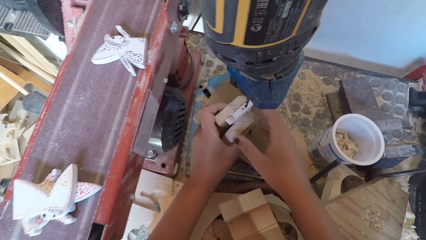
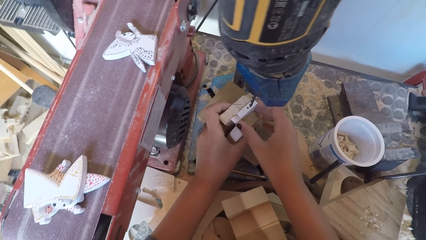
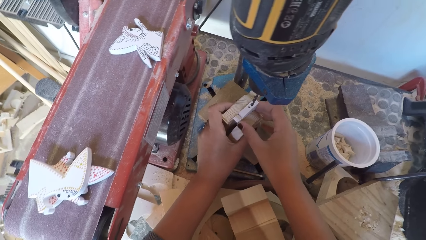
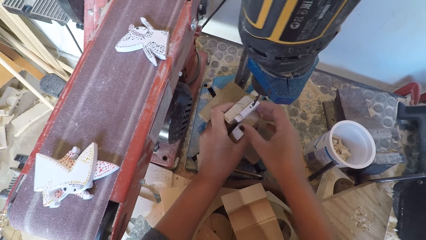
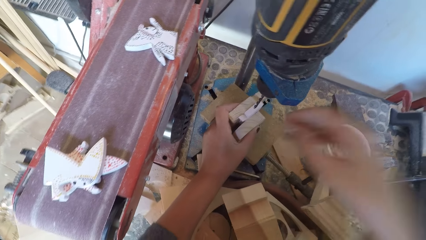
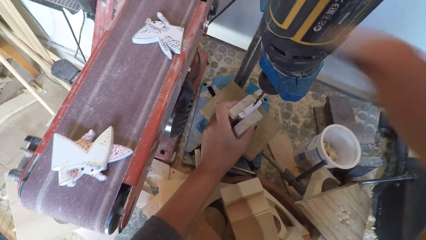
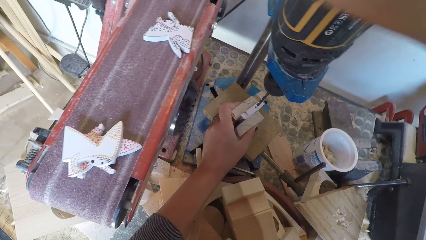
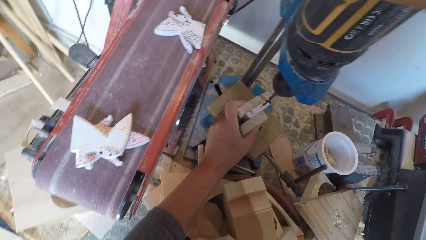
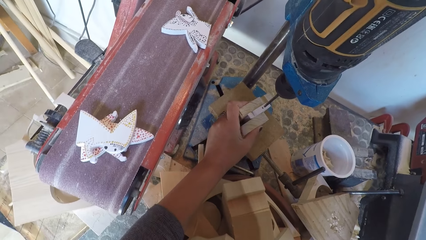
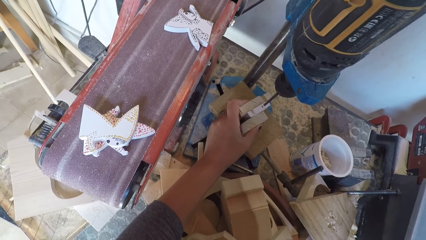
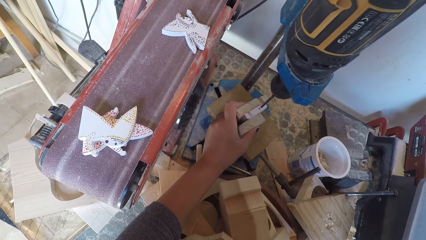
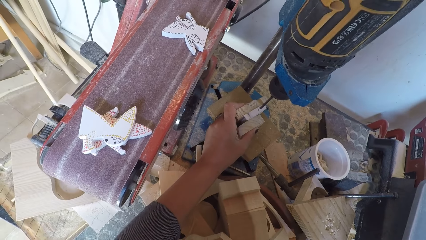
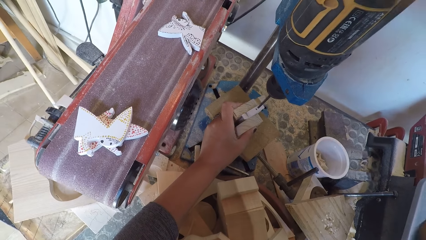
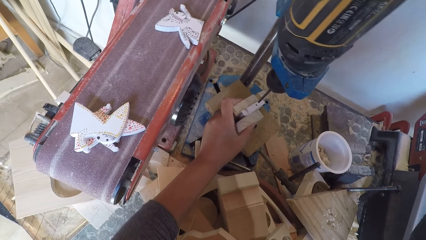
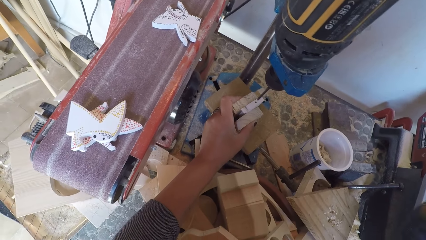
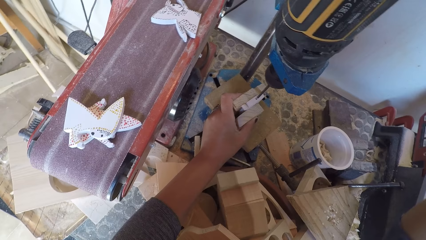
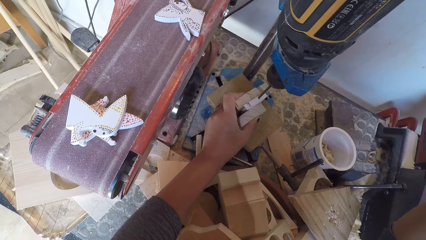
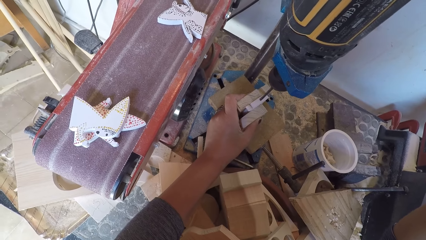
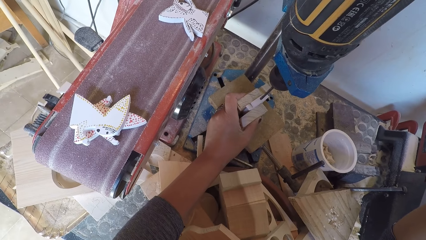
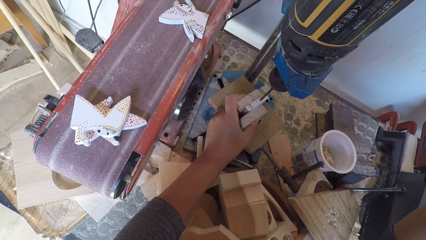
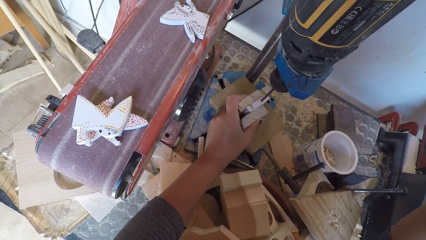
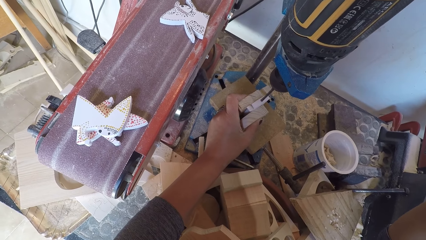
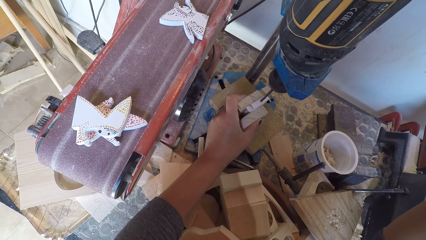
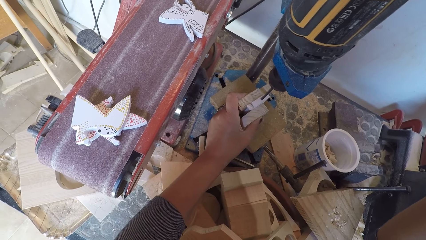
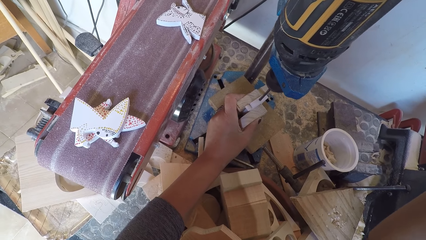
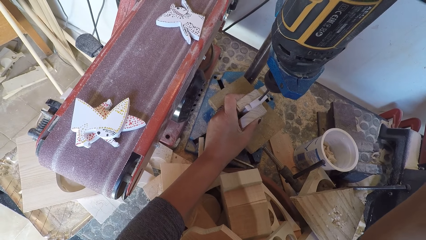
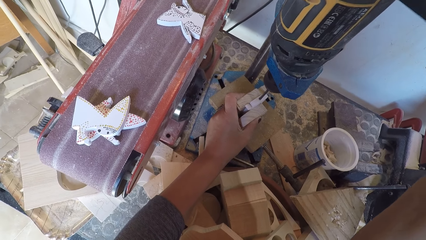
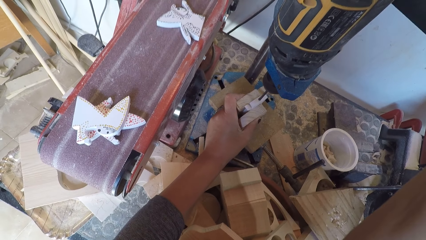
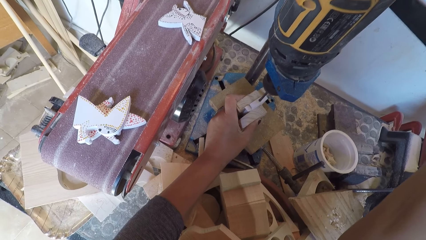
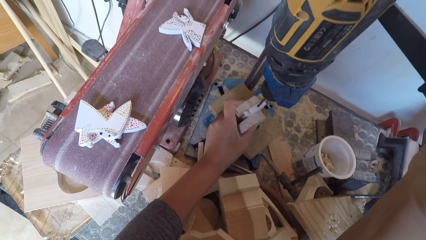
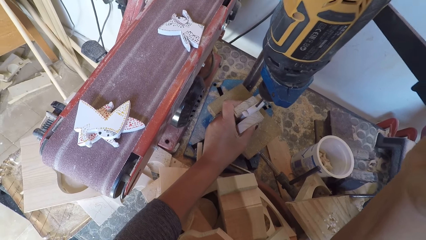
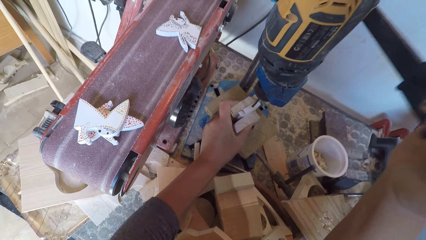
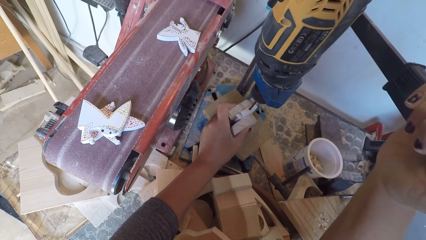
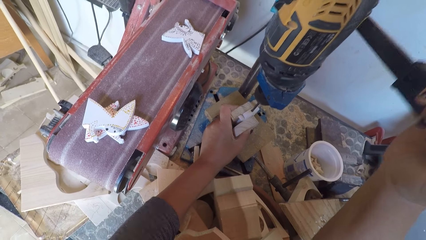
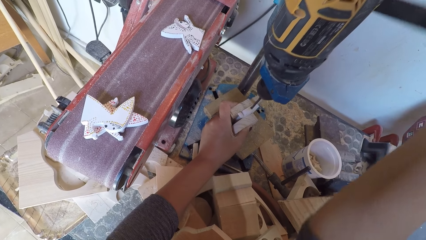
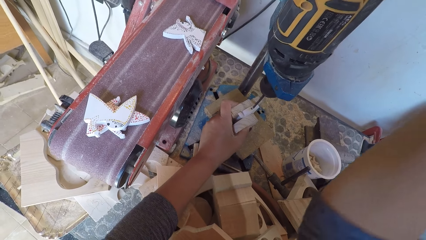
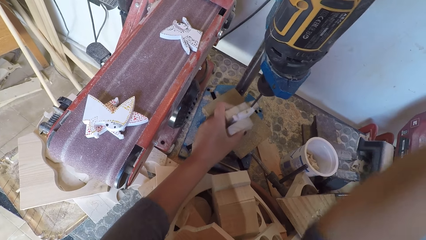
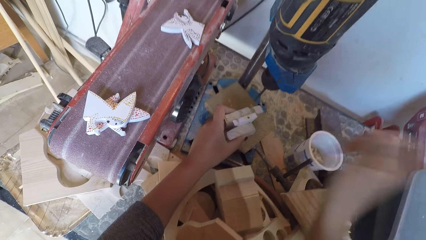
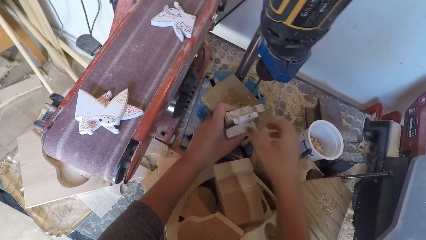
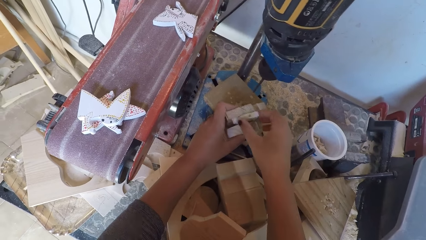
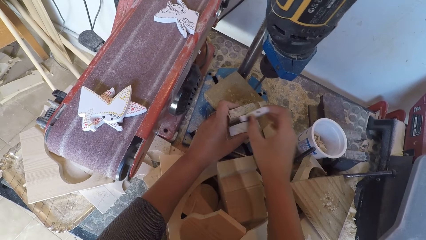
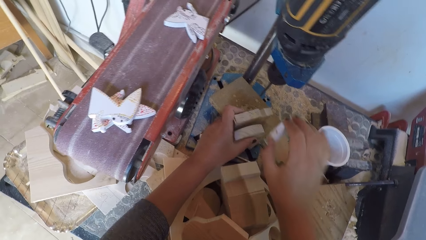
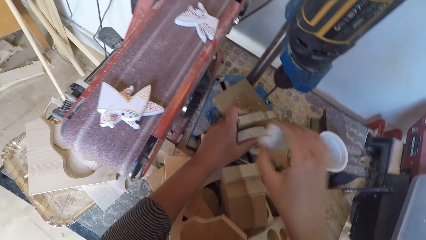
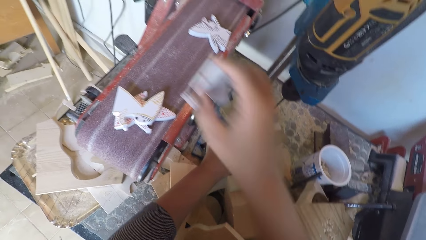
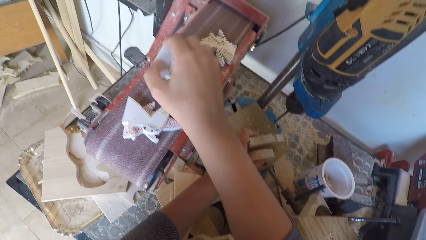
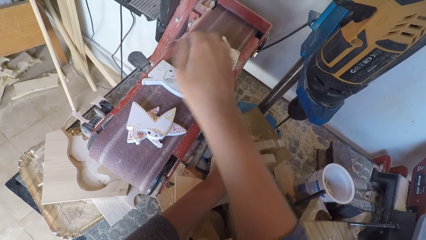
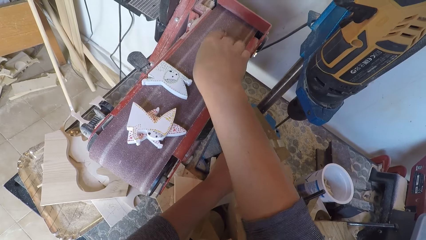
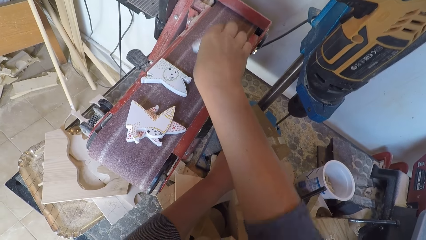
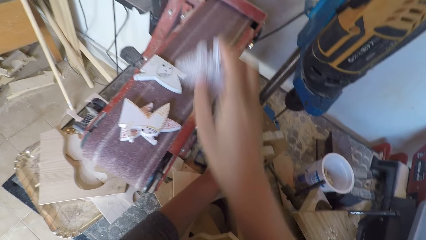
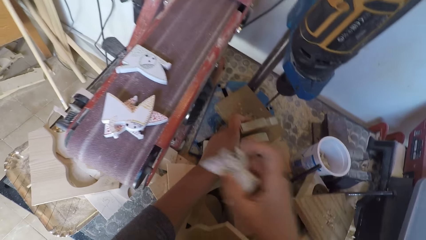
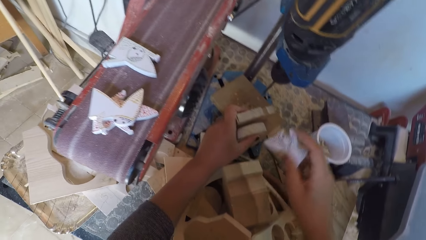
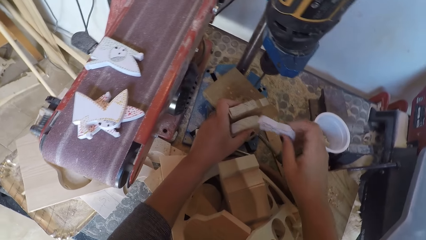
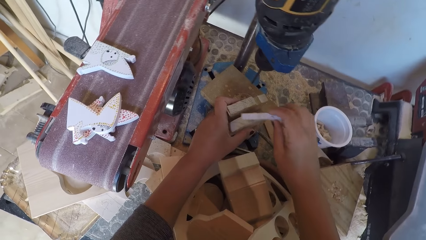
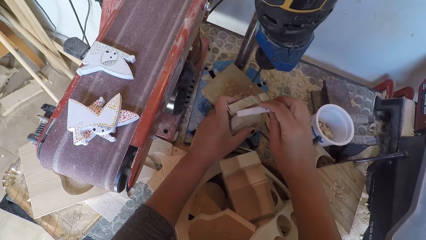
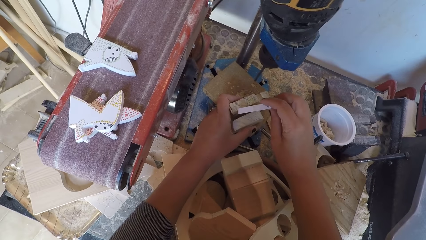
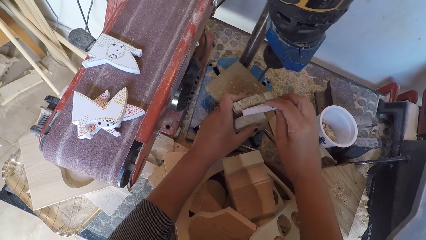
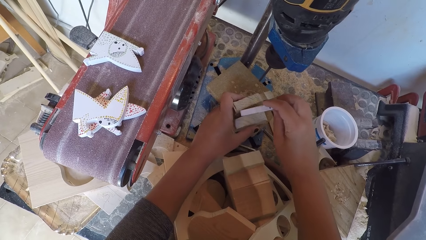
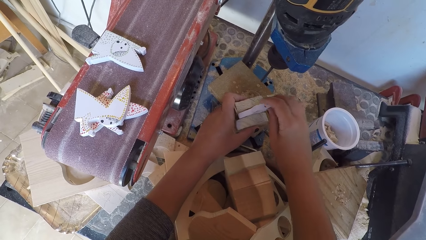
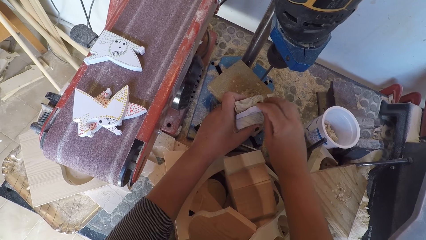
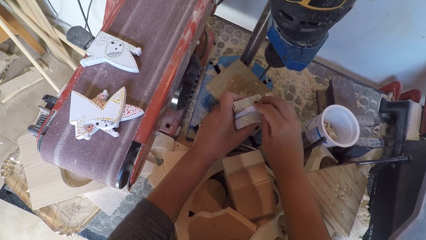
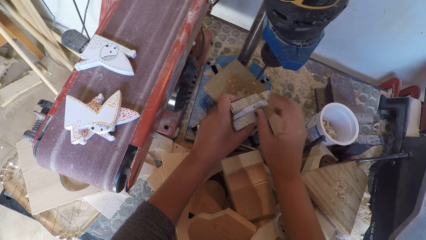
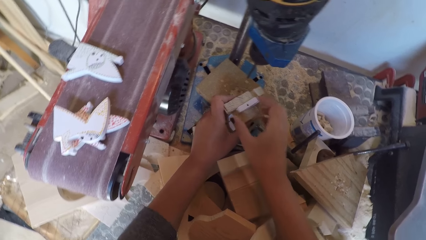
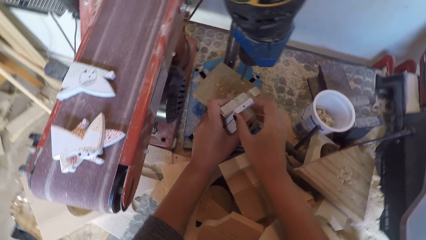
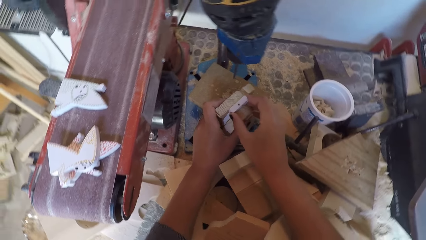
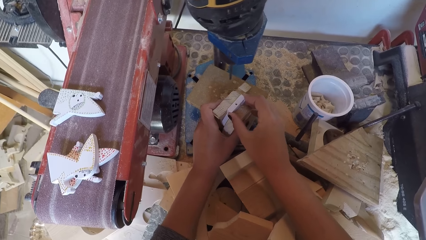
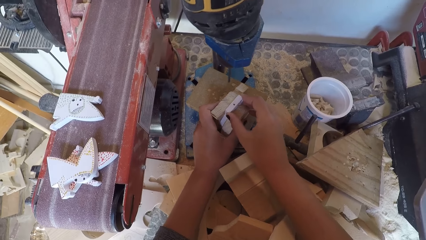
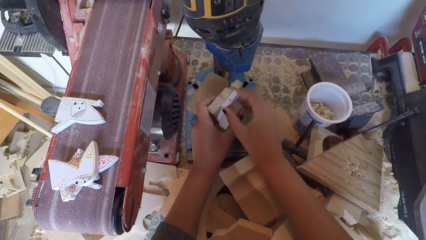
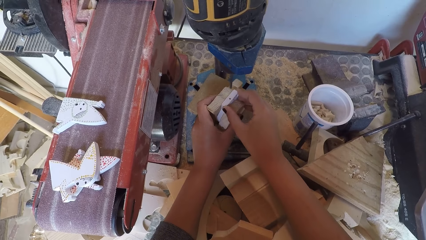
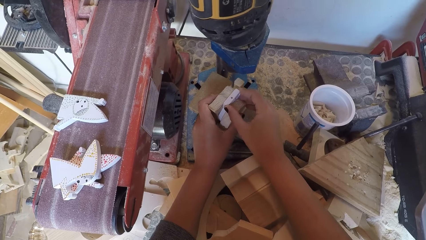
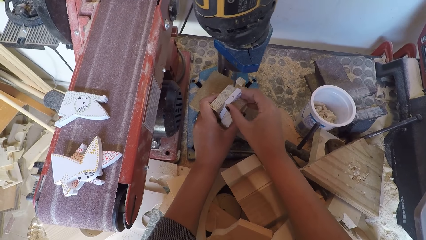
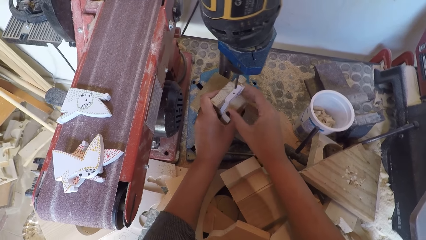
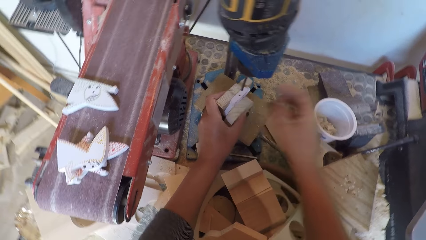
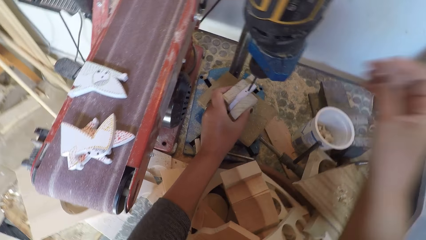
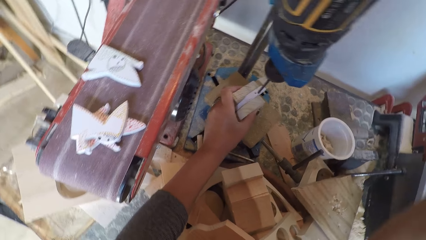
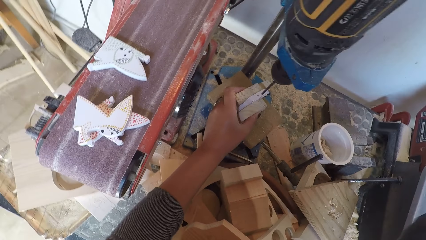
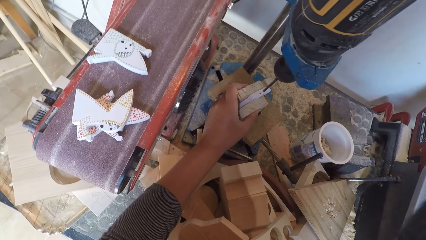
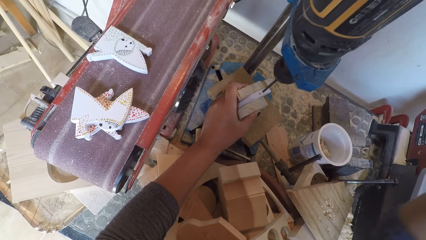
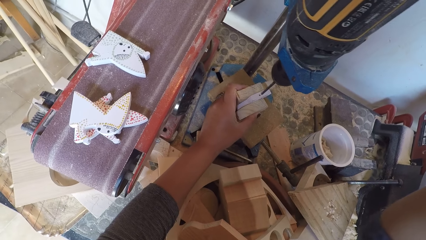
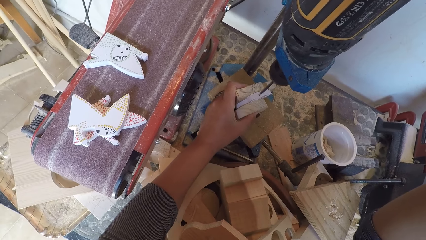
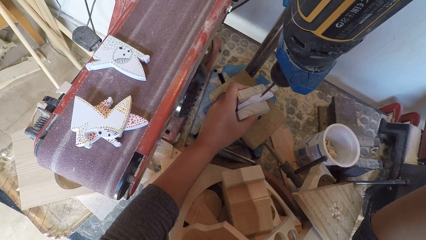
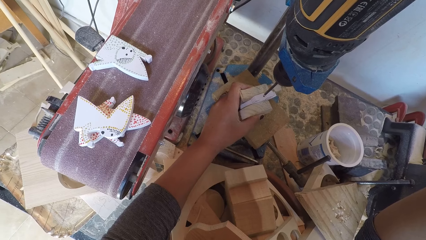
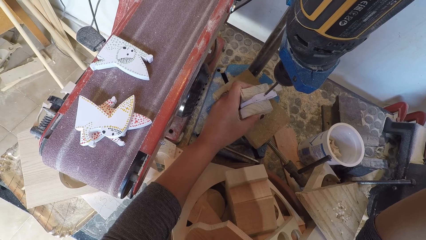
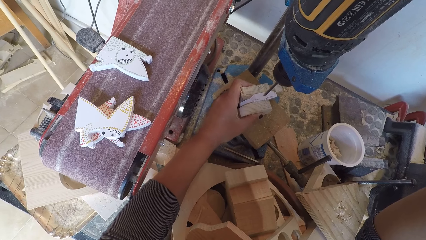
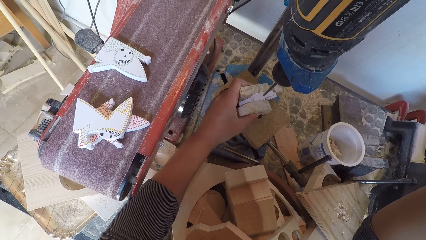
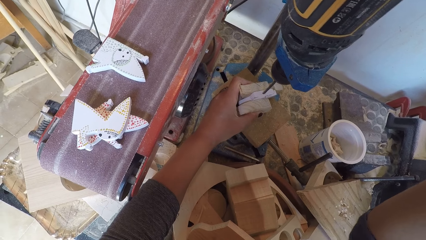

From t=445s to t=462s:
The camera wearer holds pieces of wood under the drill bit. They switch on the drill machine. They hold a drill. They drill the piece of wood. They remove the piece of wood on the arrangement. They put the piece of wood on the sandpaper. They pick the piece of wood on the sandpaper. They put the pieces of wood on the arrangement in between two woods. They hold the pieces of wood under the drill bit. They switch on the drill machine. They hold the drill.
